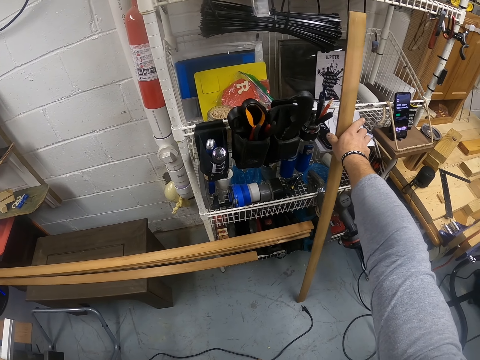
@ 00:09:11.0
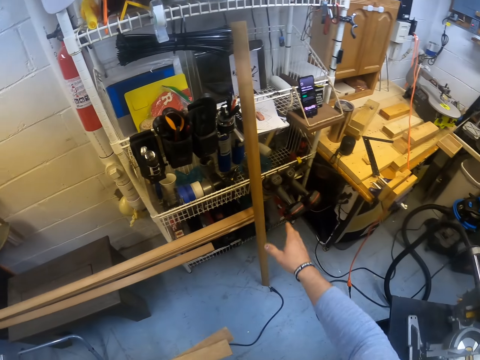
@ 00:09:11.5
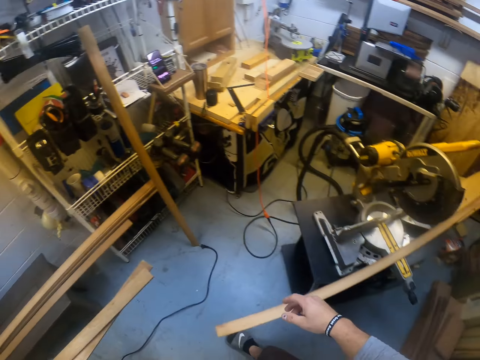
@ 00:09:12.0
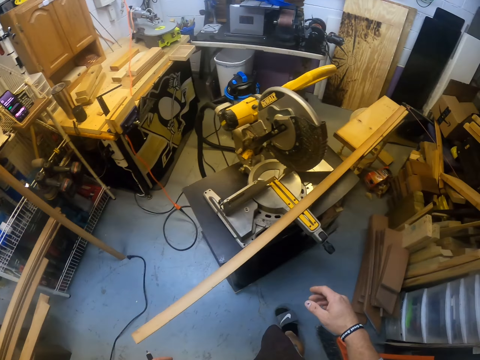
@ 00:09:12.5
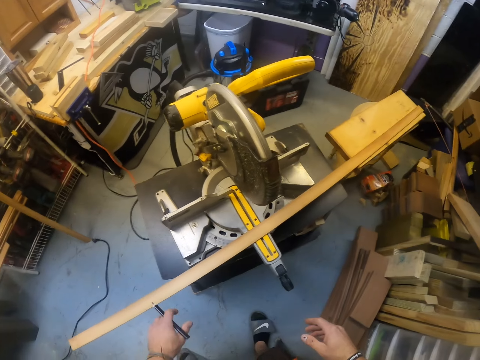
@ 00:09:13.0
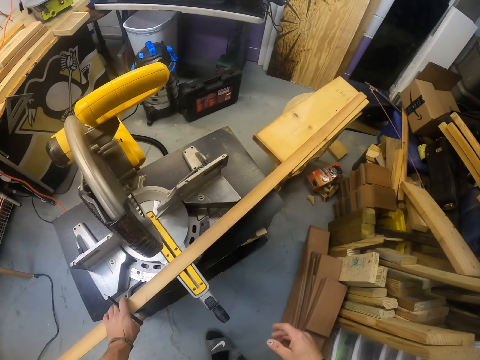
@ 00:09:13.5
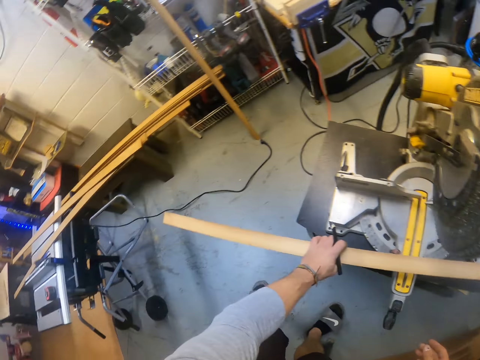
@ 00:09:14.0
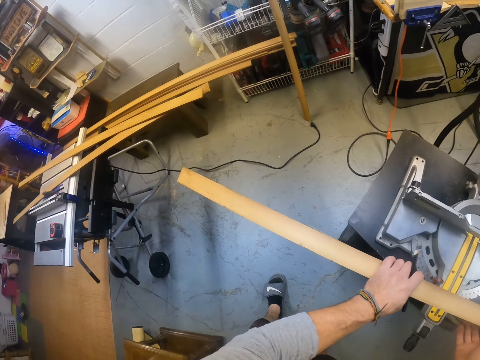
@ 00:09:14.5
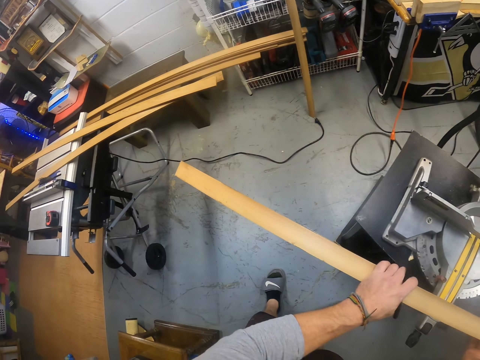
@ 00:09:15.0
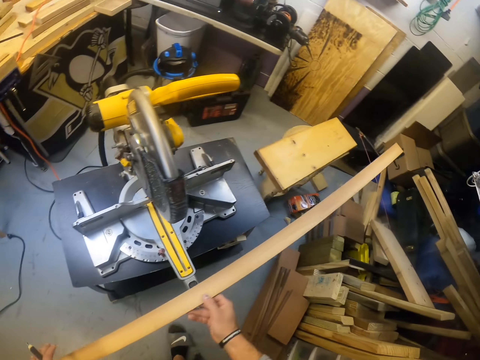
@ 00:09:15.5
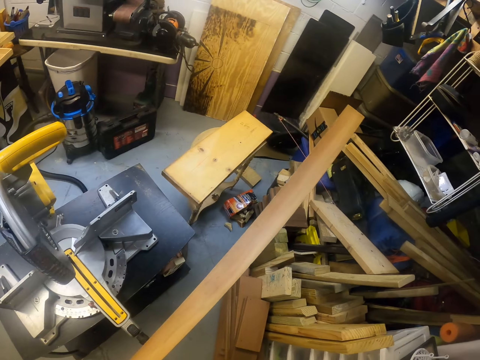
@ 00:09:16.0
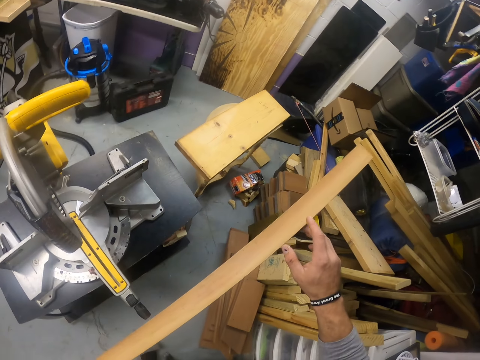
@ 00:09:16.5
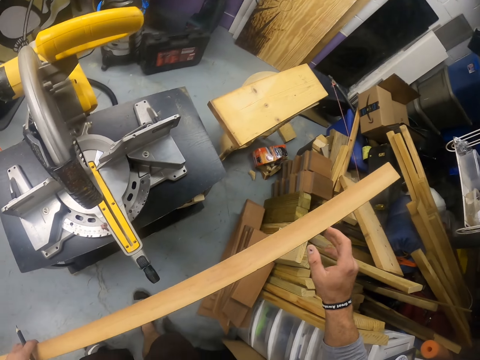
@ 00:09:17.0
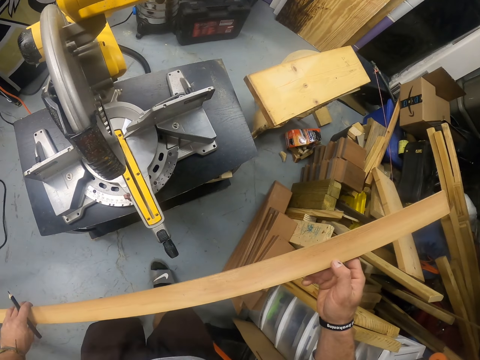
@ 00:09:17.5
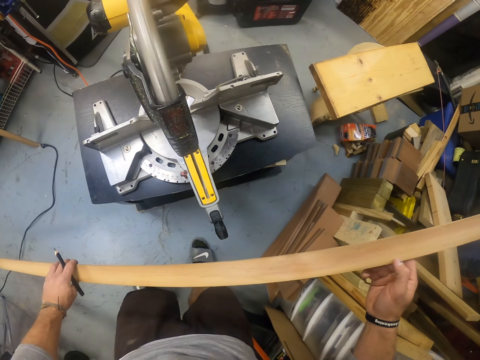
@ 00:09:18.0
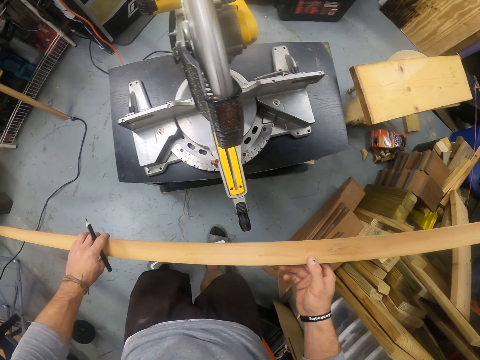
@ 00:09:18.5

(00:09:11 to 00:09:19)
The camera wearer walks. He picks up the plank or wood on the miter saw with his left hand. He inspects the wood.
